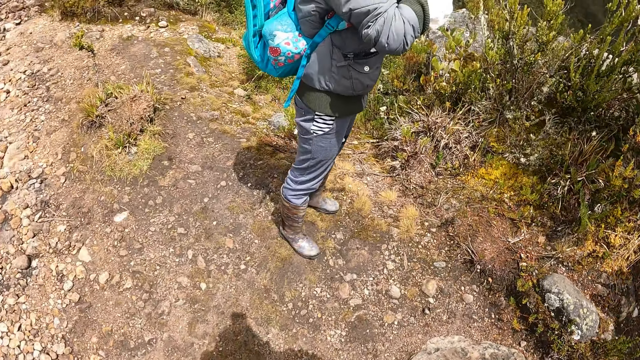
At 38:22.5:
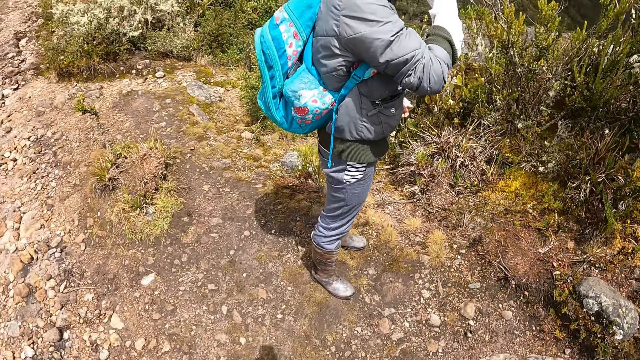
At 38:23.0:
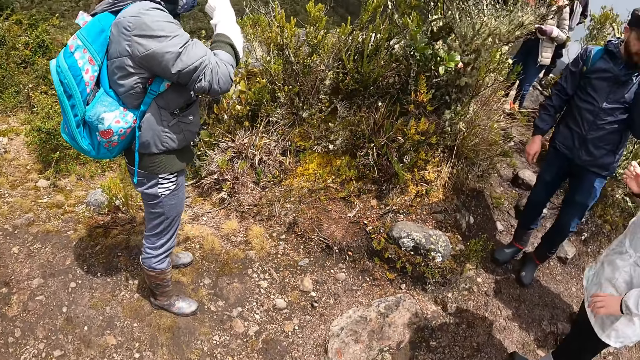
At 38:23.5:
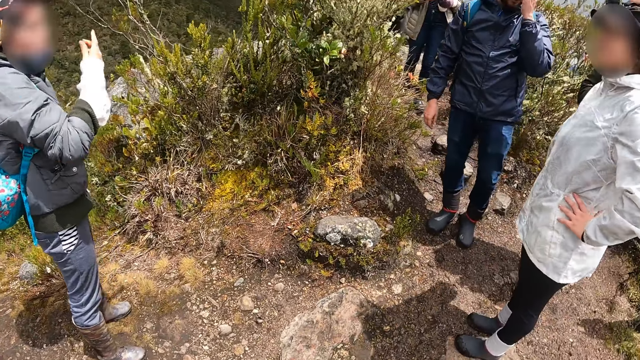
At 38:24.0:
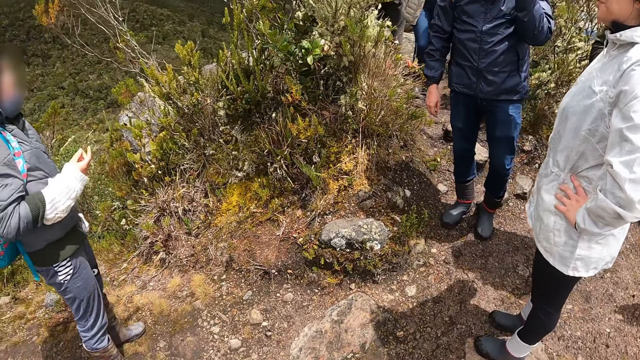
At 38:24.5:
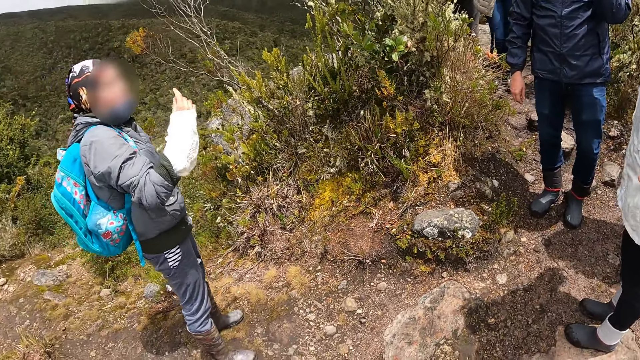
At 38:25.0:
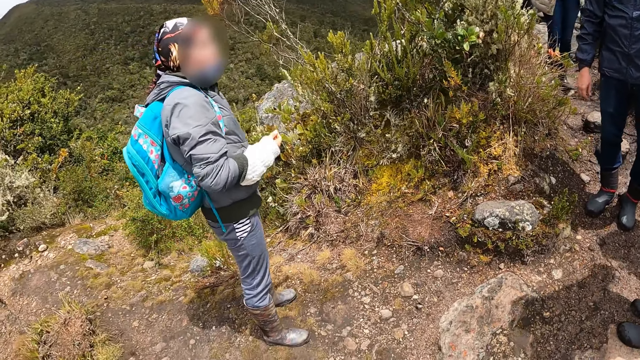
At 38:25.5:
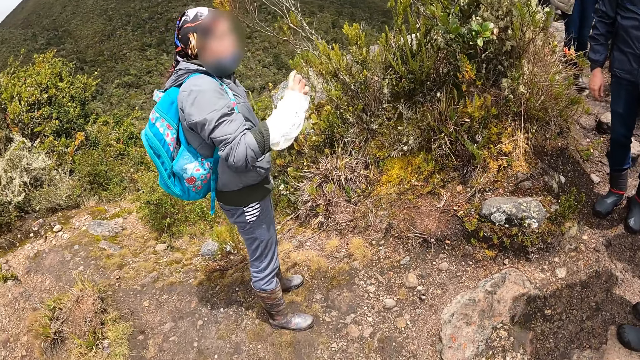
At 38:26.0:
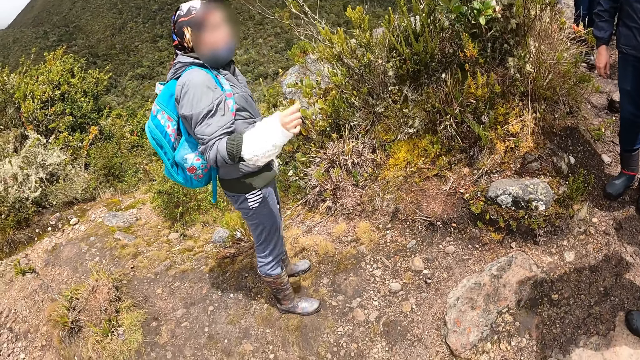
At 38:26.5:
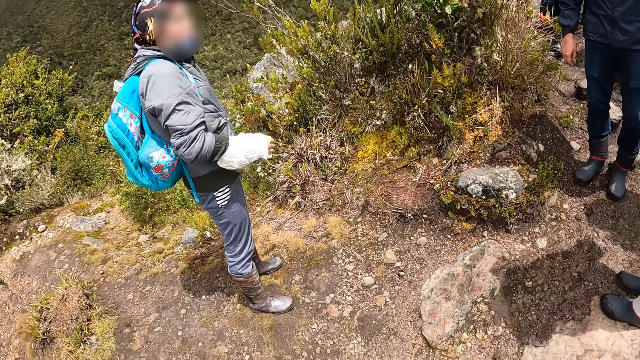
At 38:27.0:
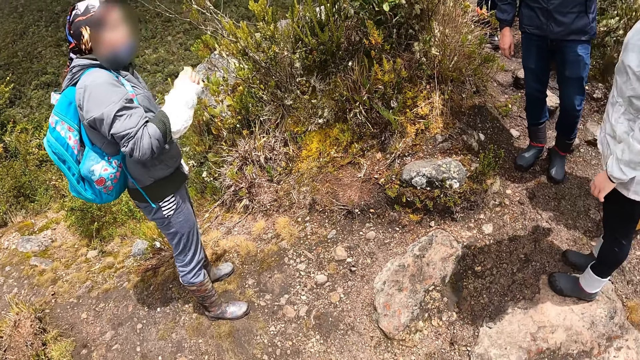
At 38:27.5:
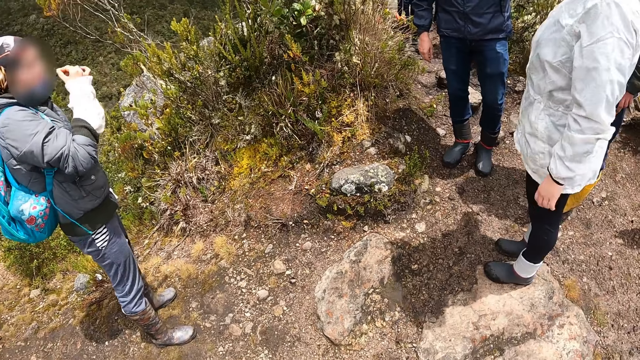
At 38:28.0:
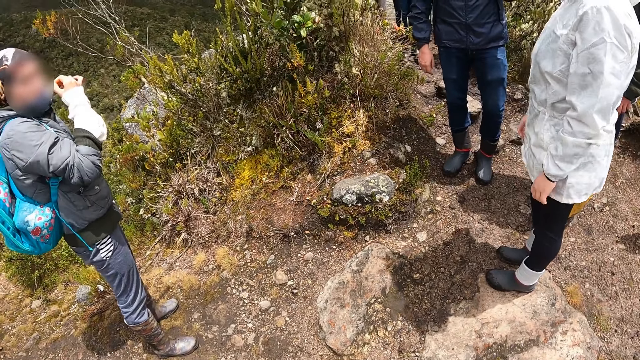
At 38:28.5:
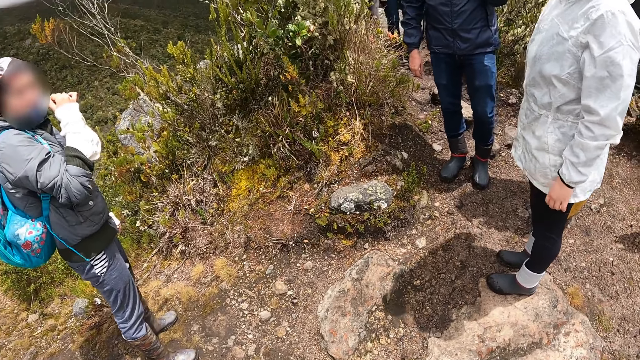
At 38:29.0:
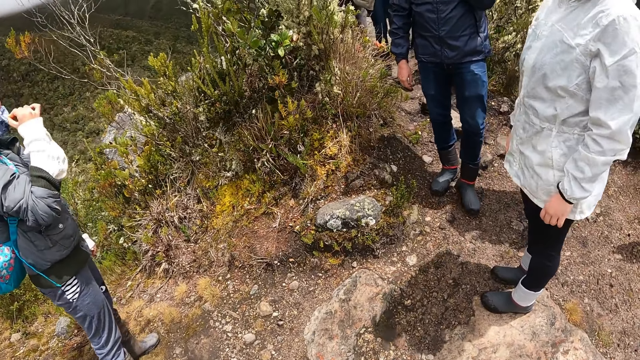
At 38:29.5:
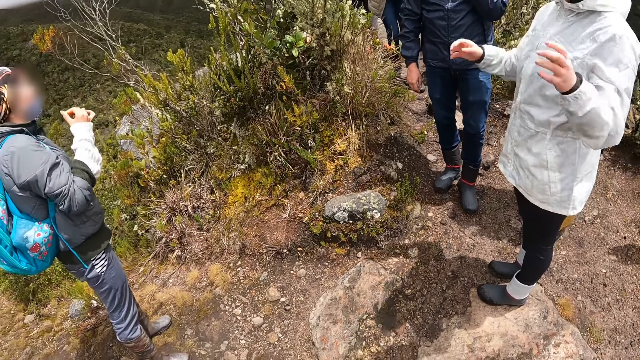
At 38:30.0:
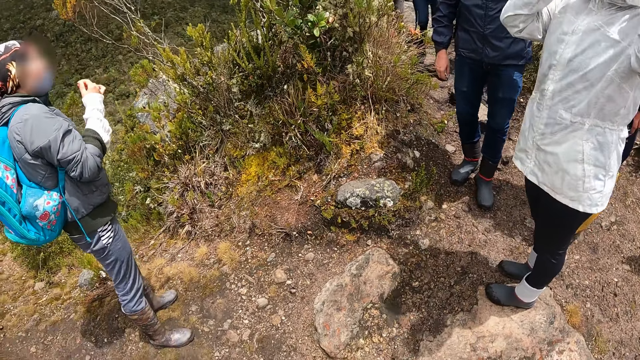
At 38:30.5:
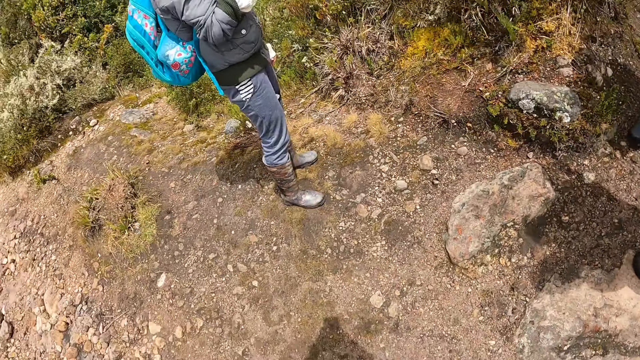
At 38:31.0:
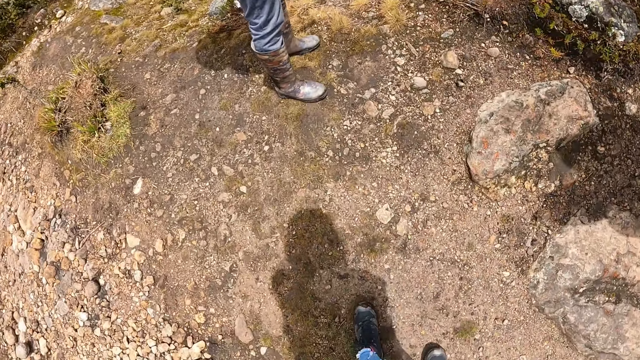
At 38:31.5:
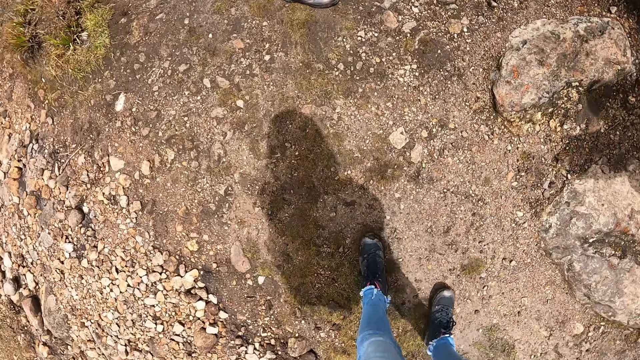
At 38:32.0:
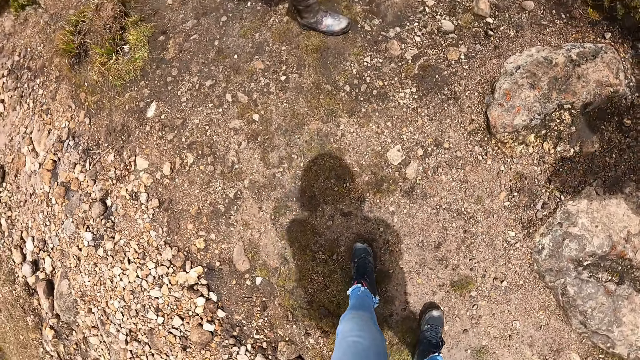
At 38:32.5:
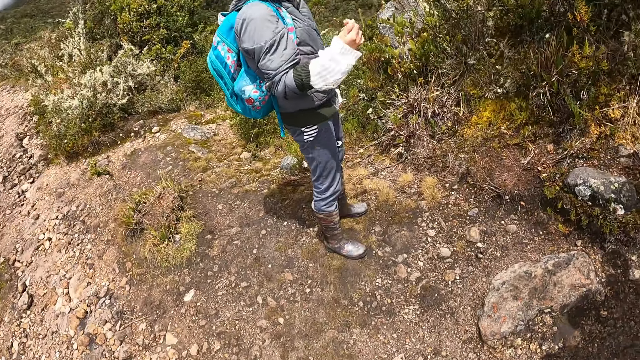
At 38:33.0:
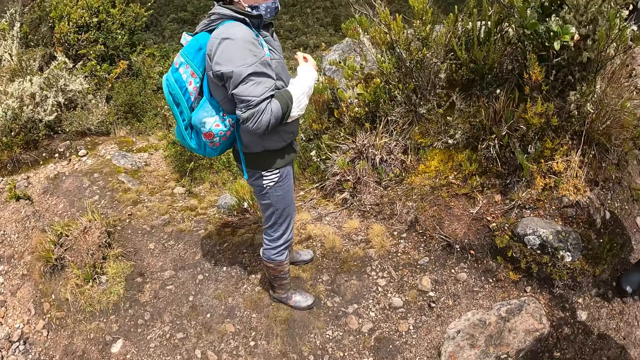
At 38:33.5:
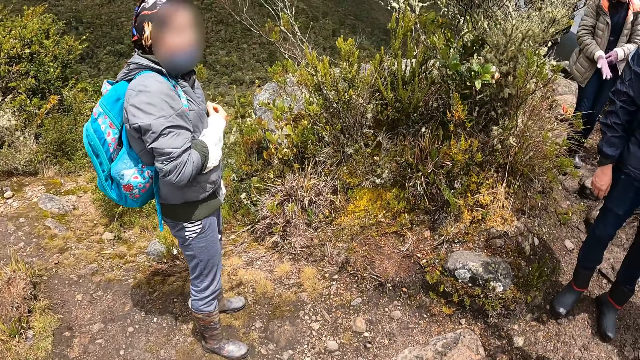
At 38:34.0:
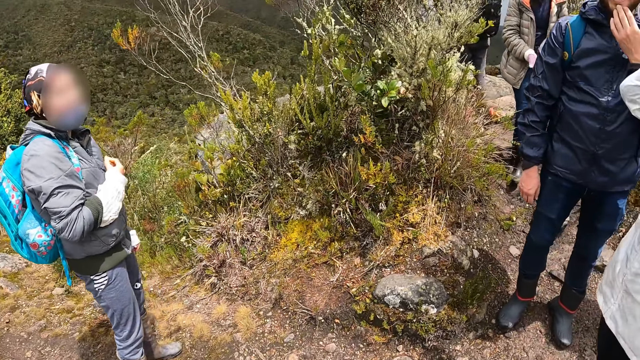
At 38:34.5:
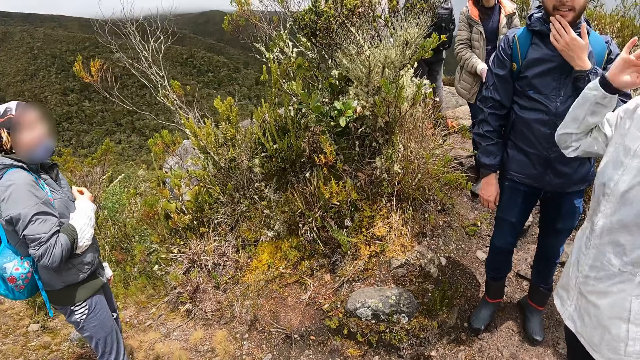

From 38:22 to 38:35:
The camera wearer looks around. A woman places her hands on her waist. Another woman scratches her face with her right hand. A third woman moves a hand. The second woman converses with the first woman. The second woman adjusts her nose mask with her right hand. A fourth woman moves hands. The camera wearer looks at his feet.

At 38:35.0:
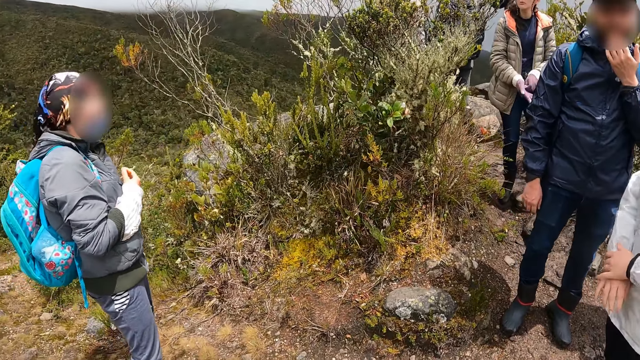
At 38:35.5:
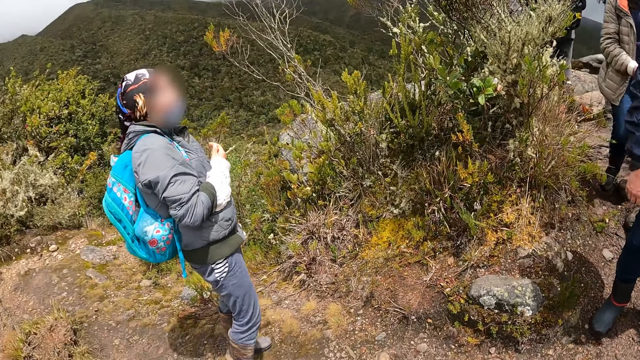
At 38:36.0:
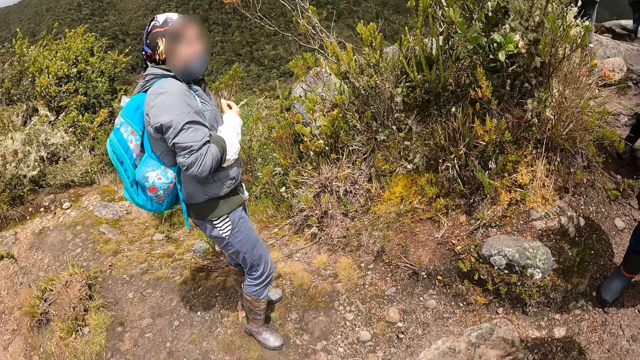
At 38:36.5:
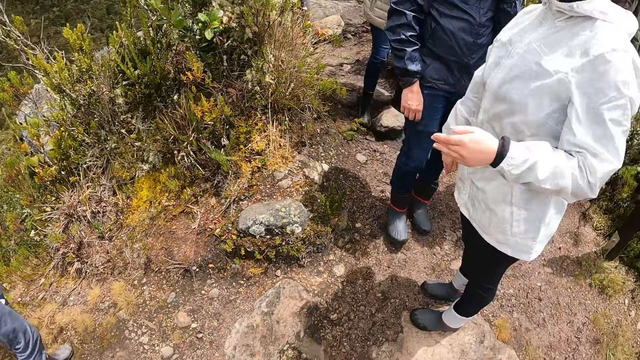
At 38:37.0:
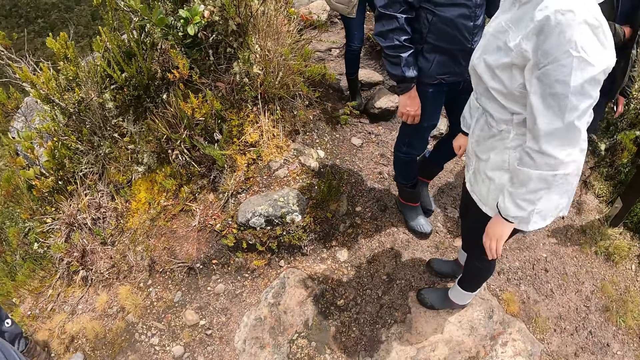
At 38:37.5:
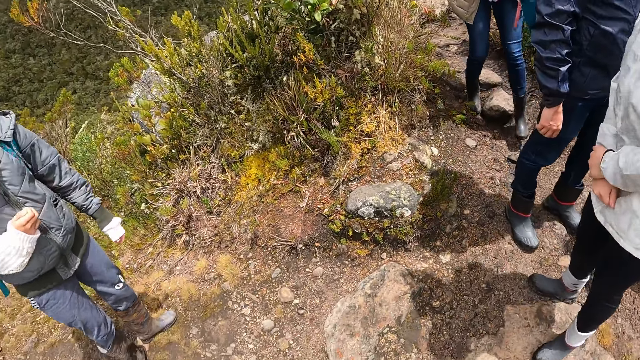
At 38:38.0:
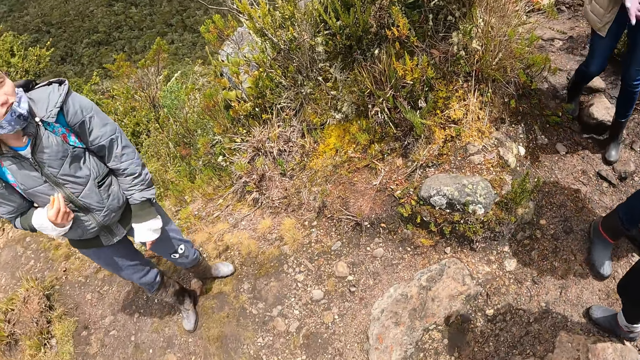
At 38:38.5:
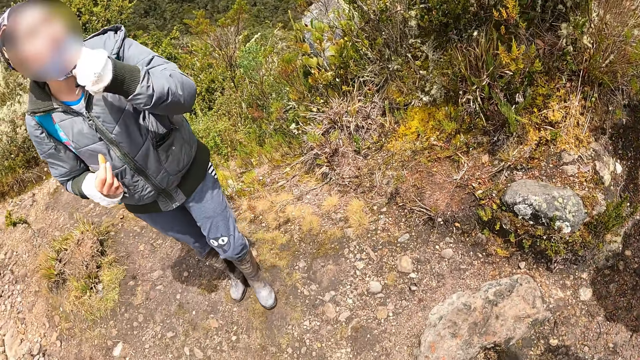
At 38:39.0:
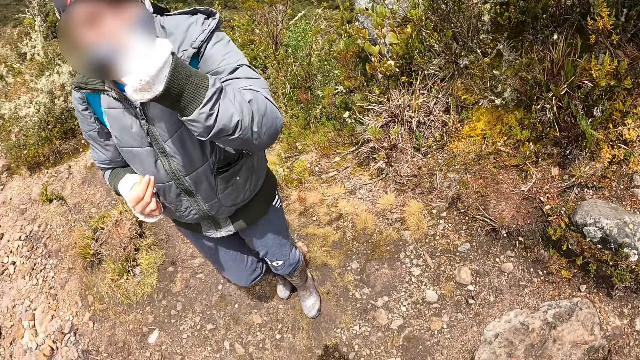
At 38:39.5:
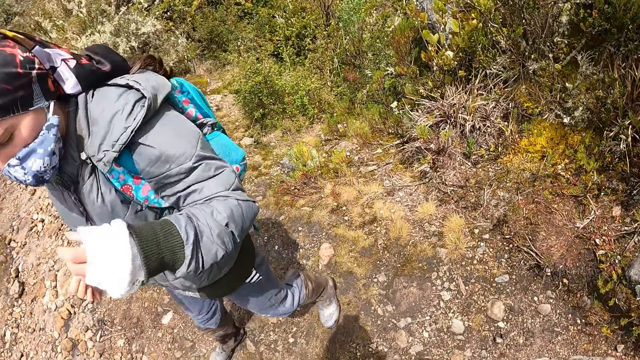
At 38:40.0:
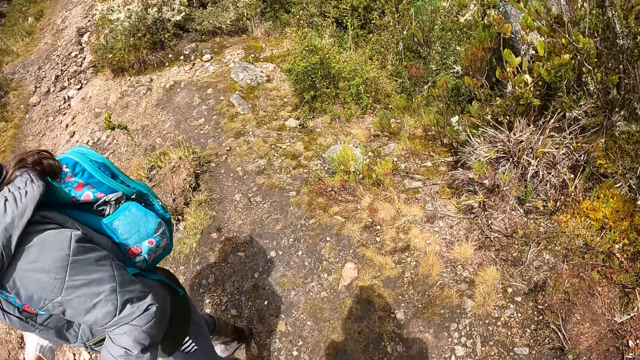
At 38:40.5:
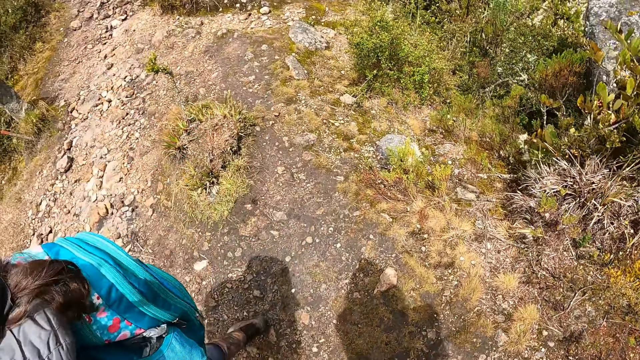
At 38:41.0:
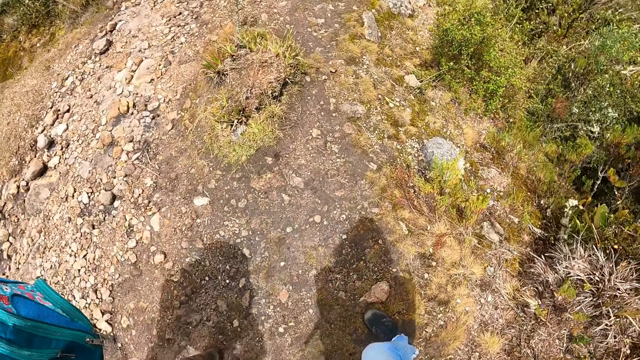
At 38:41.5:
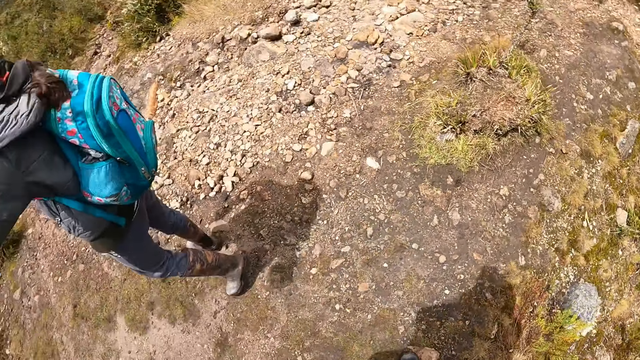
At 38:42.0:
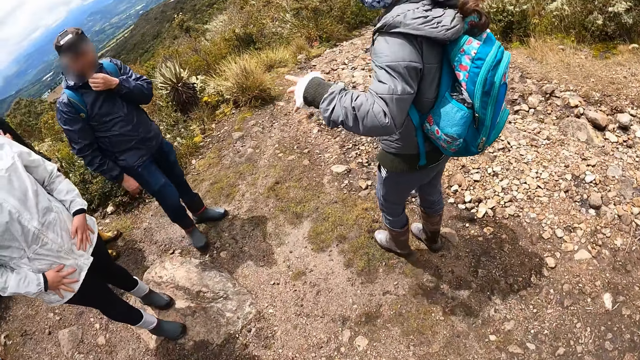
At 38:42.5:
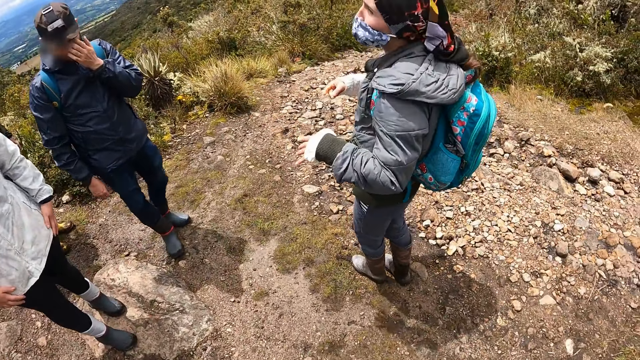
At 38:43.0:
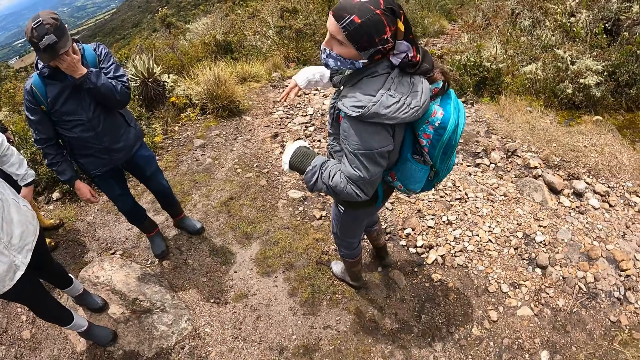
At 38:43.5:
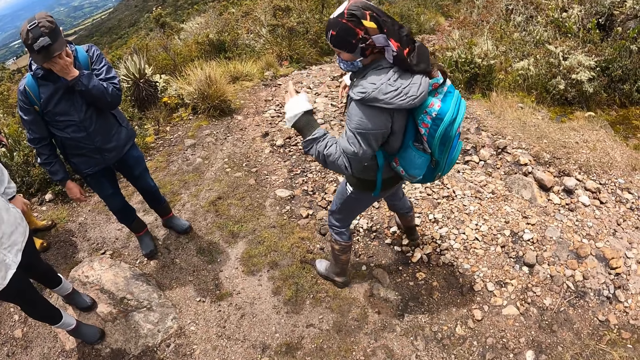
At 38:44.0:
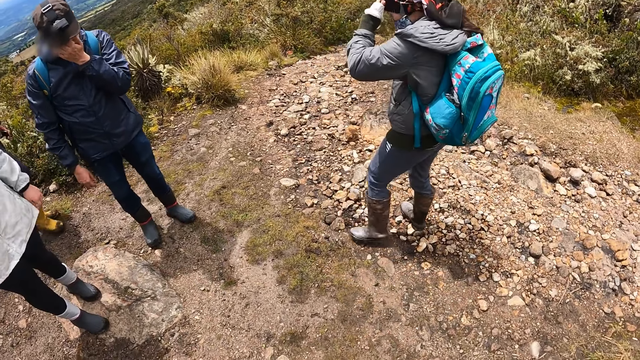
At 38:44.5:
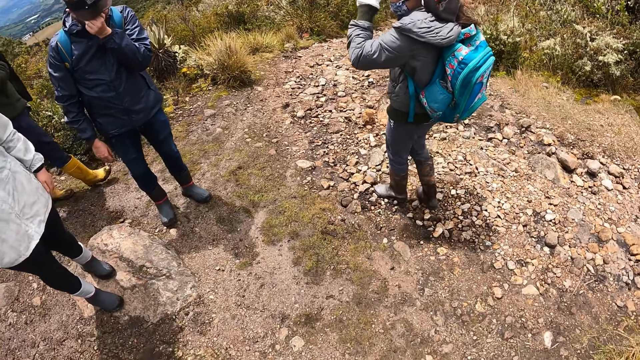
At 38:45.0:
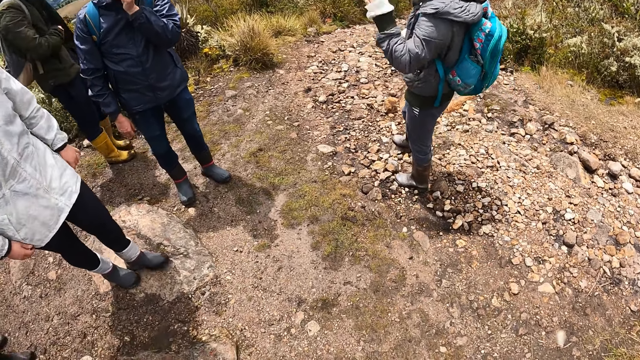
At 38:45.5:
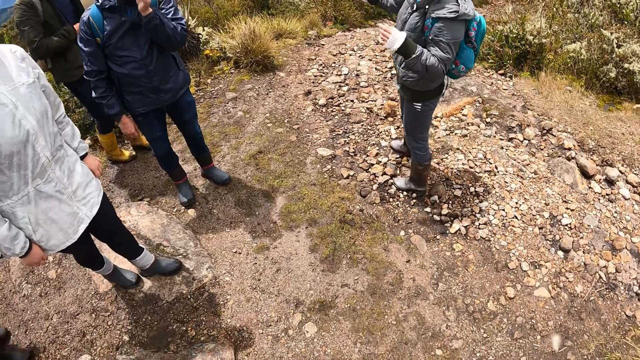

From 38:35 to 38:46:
A woman gesticulates with both hands. Another woman puts her hands together. A third woman adjusts her nose mask with her left hand. A man touches his face. A fourth woman walks past the camera wearer. The third woman converses with the first woman and another man. The other man rubs his face with his left hand. The first woman adjusts her jacket with both hands. The fourth woman moves a hand. The third woman adjusts a camera on her head with her left hand. The fourth woman walks on the road.
